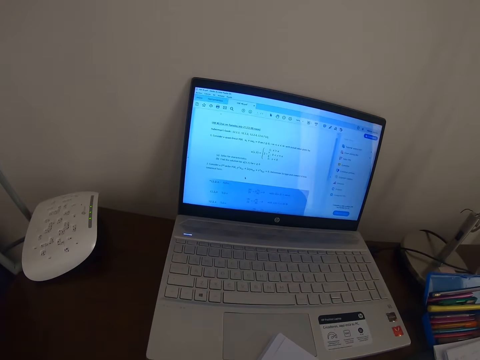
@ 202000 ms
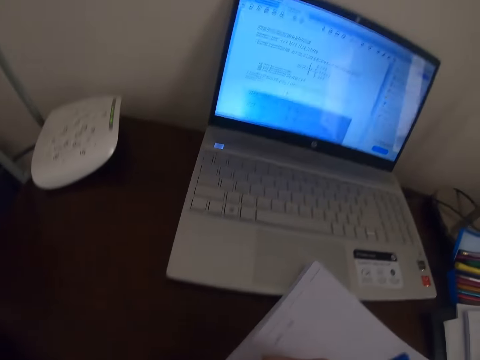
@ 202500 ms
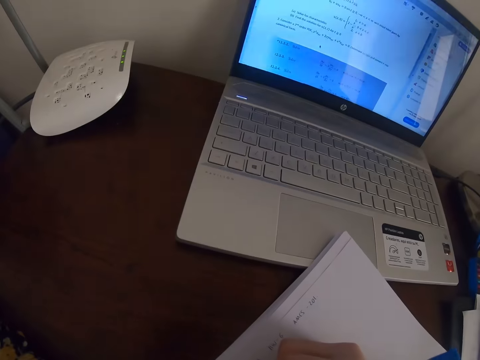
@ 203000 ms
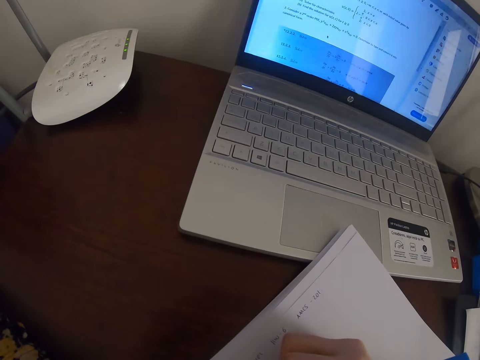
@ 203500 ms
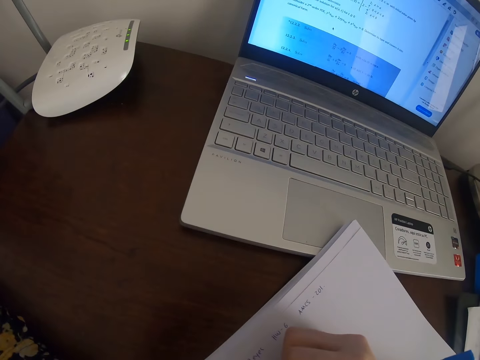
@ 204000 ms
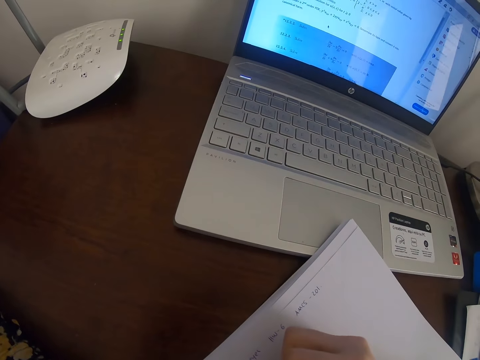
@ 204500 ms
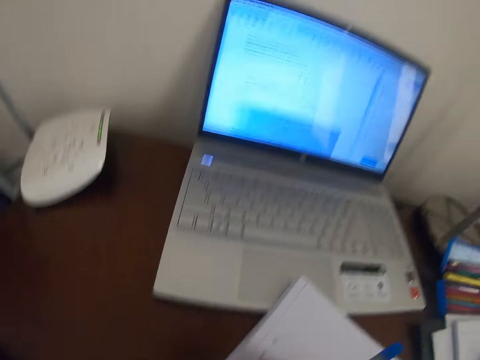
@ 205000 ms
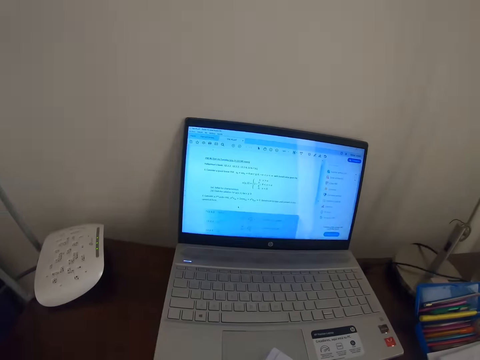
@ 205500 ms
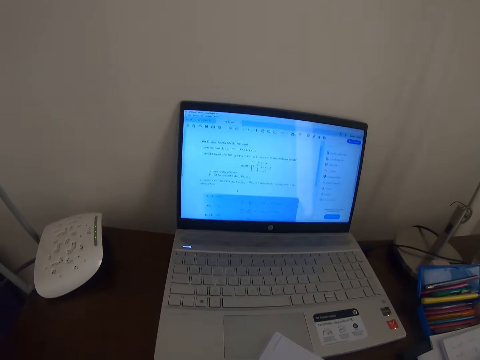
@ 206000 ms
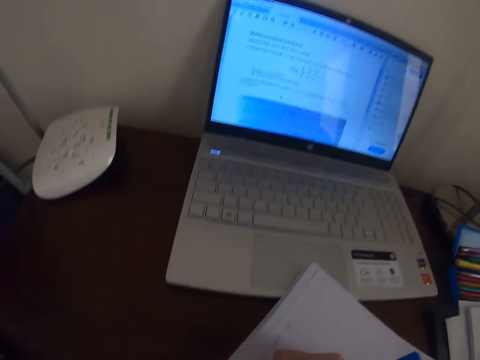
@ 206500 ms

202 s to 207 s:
The camera wearer looks at the laptop. They write on the book. They look at the laptop.

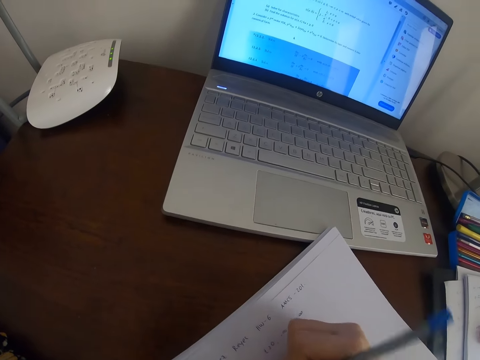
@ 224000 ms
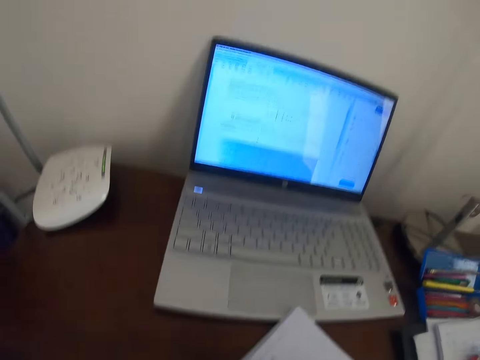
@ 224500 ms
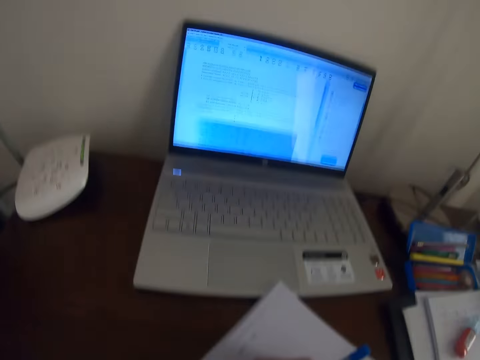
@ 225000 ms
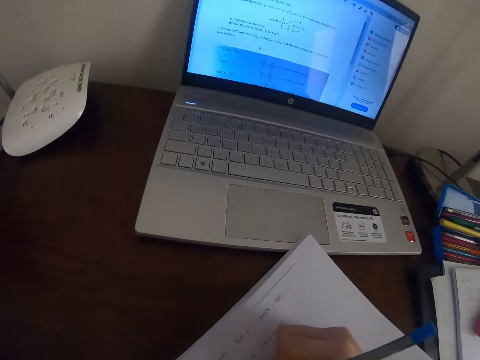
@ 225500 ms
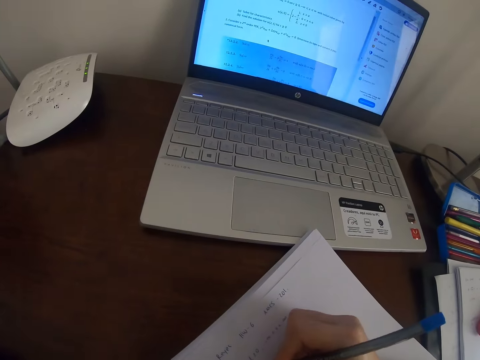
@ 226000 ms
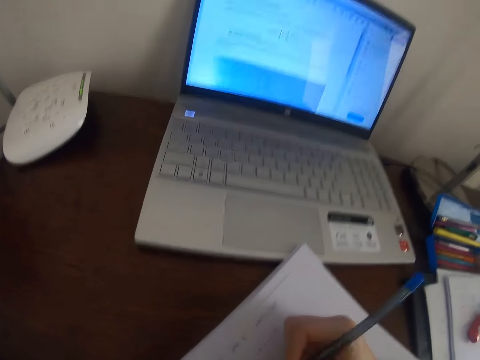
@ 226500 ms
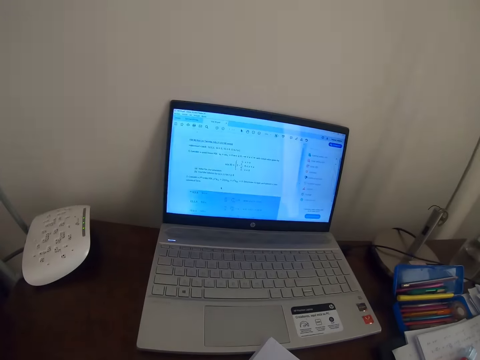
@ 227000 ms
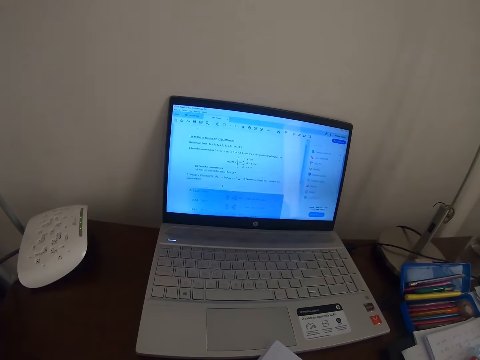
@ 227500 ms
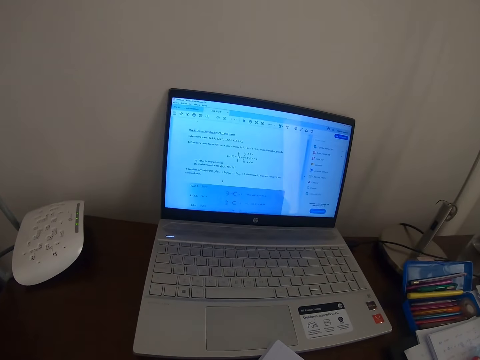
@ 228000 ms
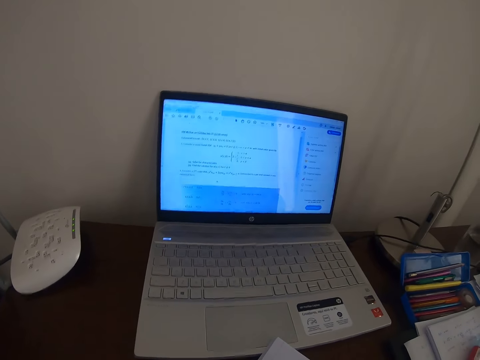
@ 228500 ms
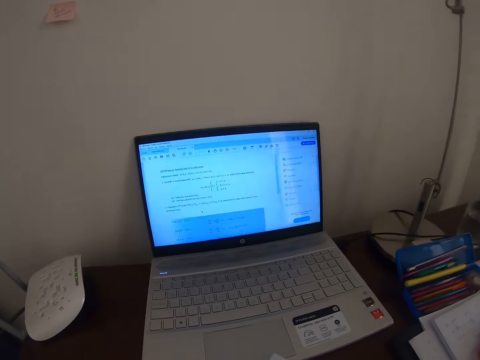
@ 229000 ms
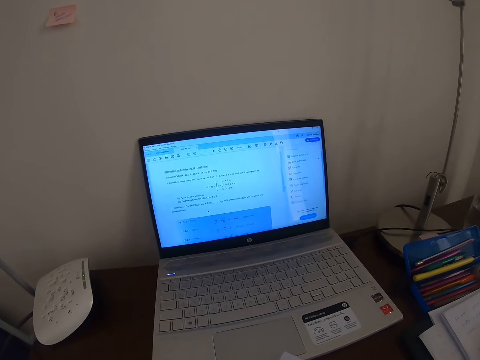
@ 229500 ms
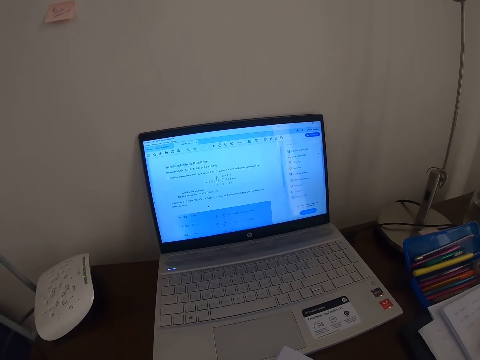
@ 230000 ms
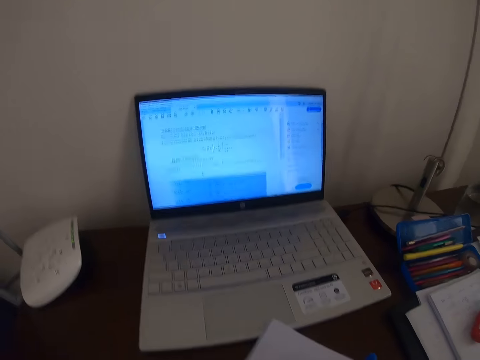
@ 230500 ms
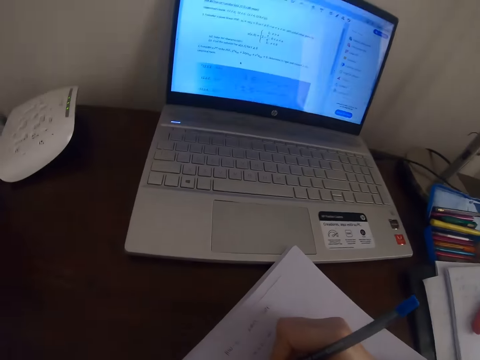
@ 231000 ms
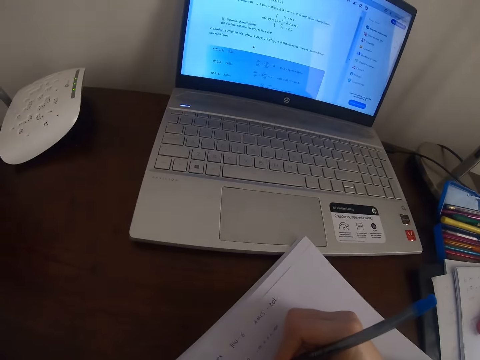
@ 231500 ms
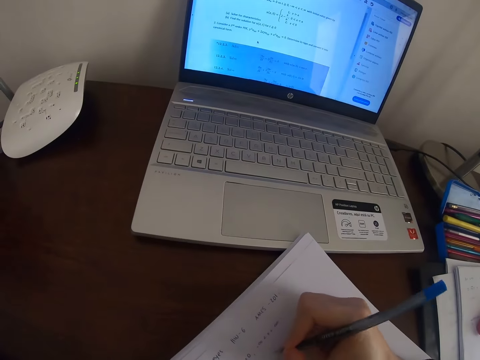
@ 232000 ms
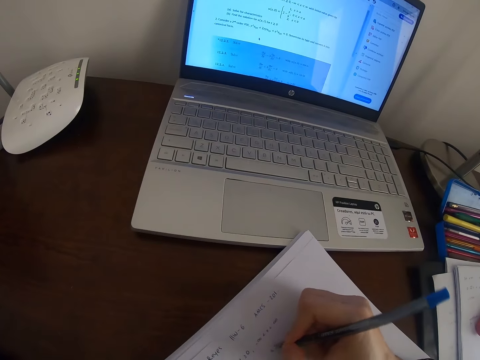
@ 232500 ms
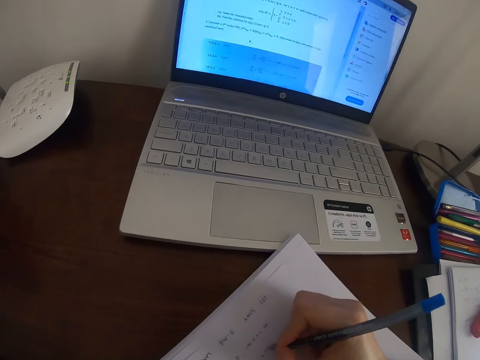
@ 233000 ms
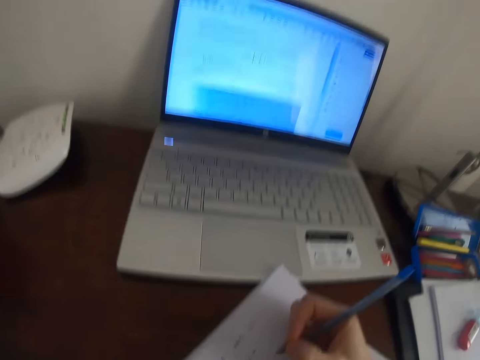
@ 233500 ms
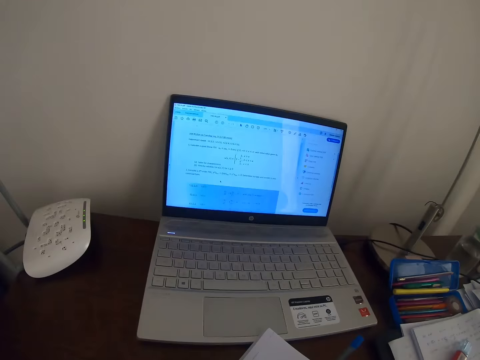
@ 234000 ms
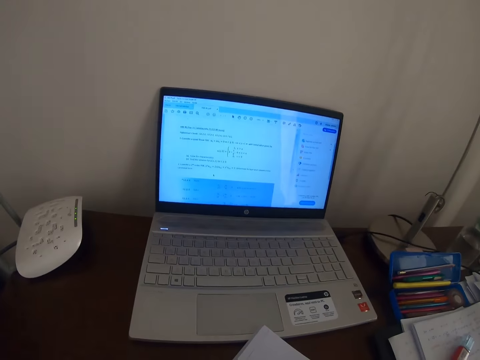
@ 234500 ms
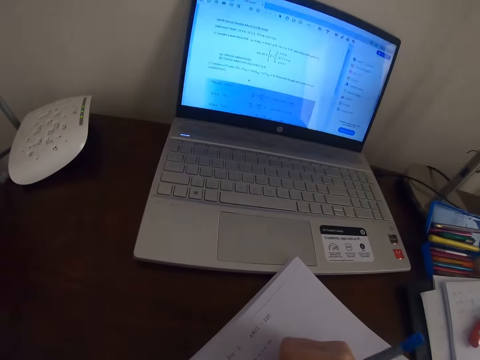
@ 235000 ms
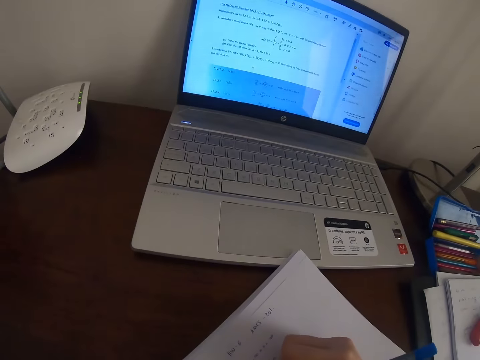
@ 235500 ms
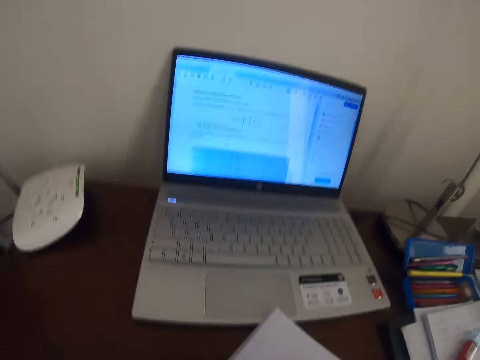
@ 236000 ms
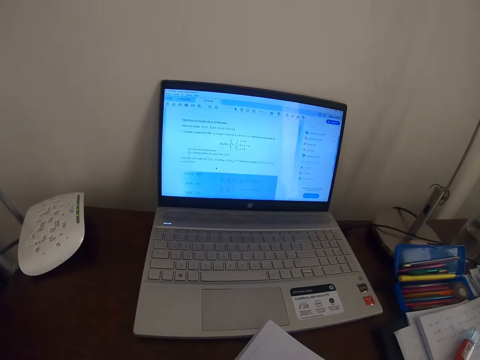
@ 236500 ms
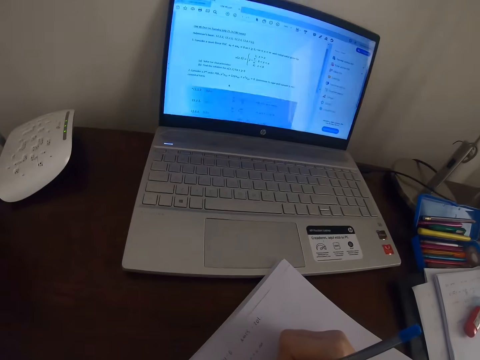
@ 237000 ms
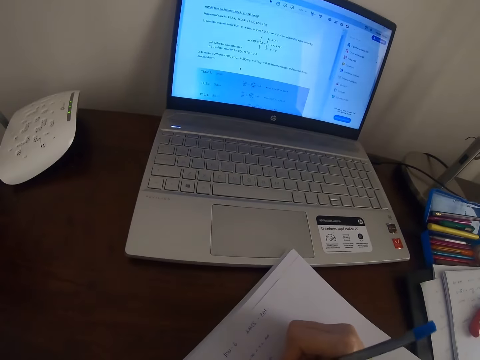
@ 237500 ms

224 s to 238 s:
The camera wearer looks at the laptop. They write on the paper. They look at the laptop. They write on the paper. They look at the laptop. They write on the paper.

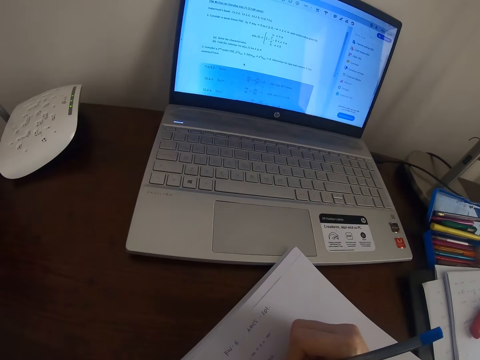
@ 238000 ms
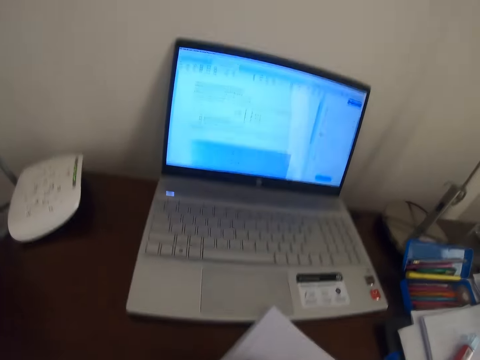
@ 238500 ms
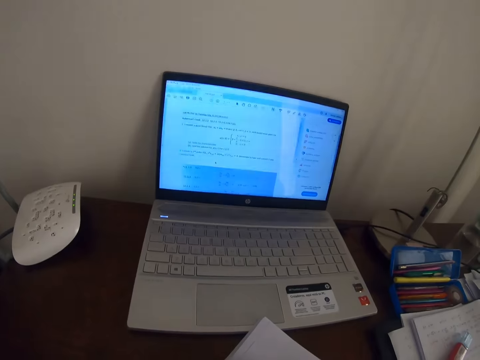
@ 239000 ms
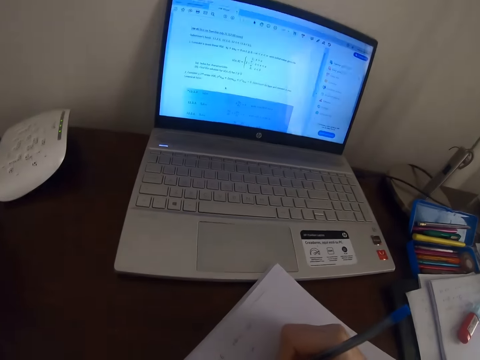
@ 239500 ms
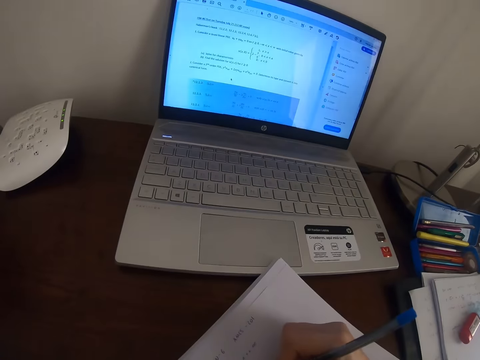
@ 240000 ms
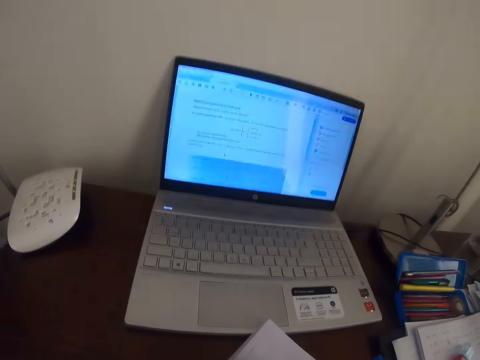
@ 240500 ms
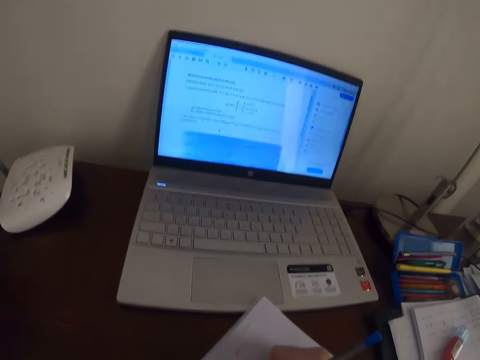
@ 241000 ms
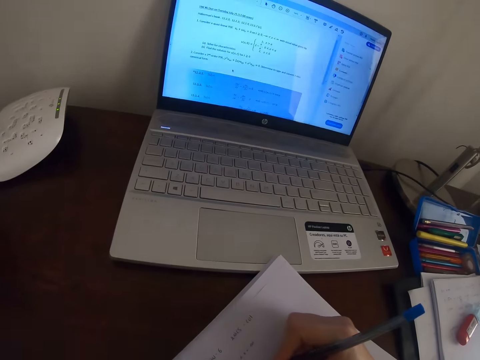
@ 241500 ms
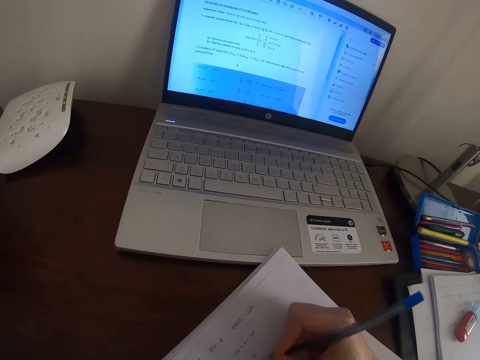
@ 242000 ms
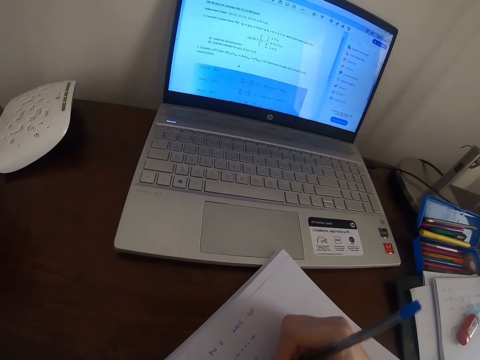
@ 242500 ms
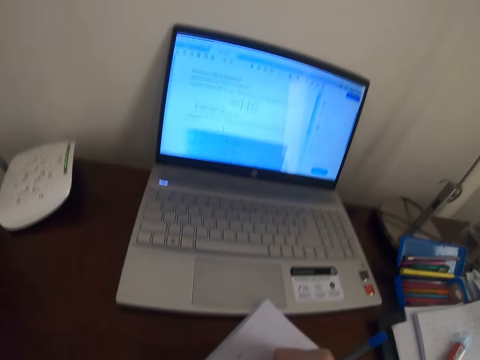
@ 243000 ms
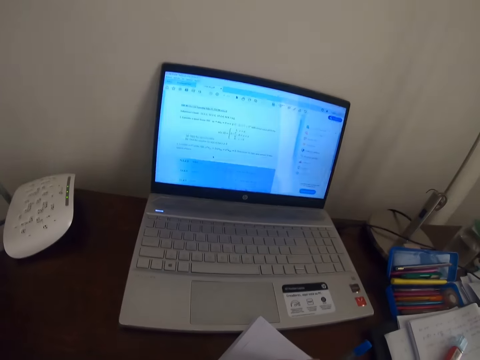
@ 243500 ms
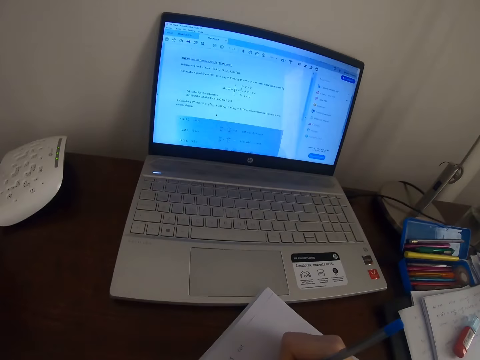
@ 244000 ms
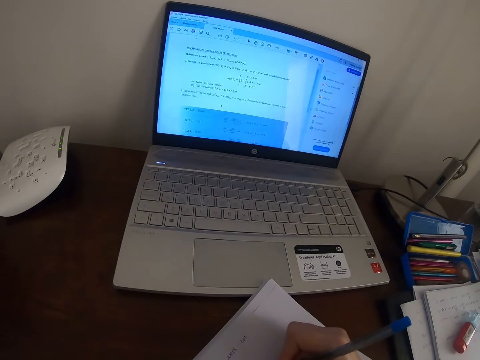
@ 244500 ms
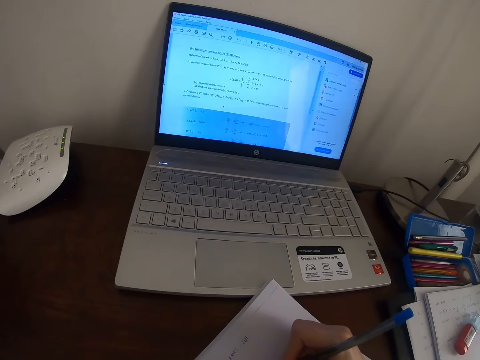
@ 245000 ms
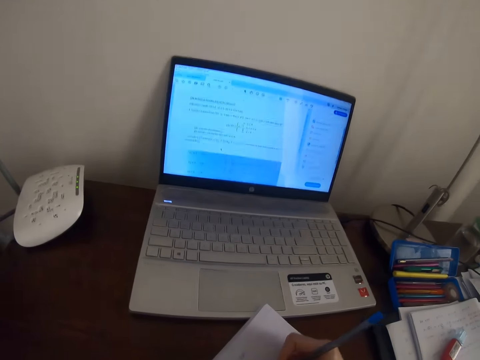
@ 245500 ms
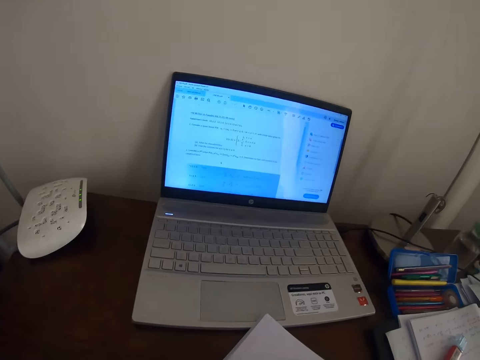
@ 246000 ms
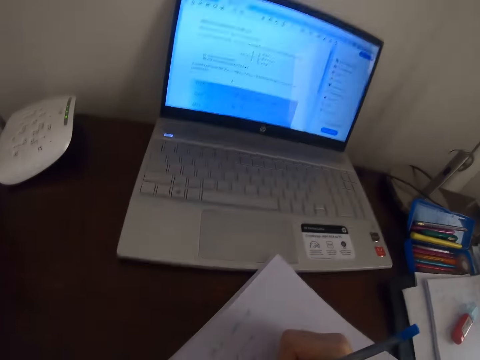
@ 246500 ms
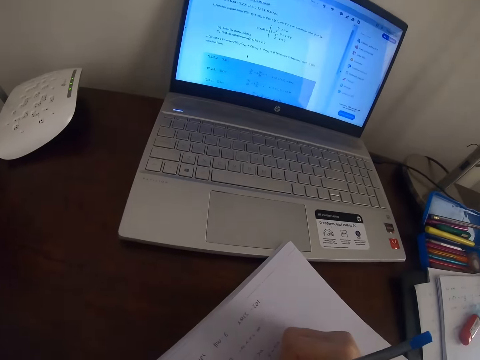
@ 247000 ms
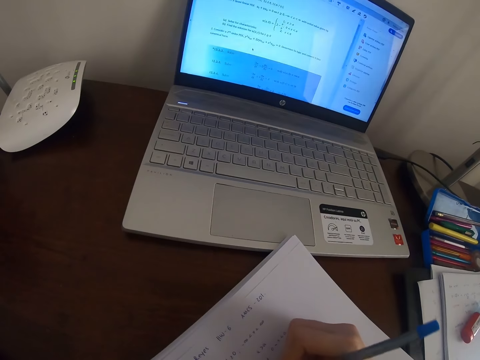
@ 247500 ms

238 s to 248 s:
The camera wearer looks at the laptop. They write on the book.
